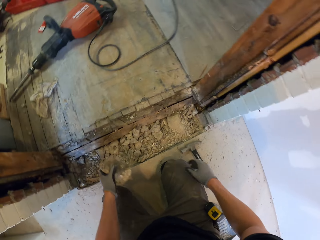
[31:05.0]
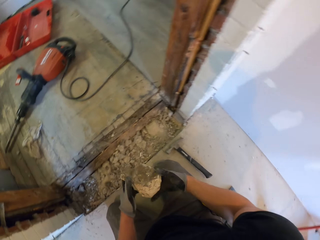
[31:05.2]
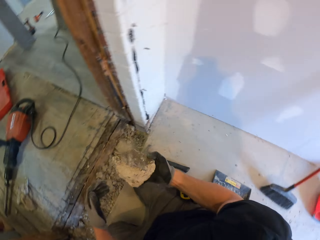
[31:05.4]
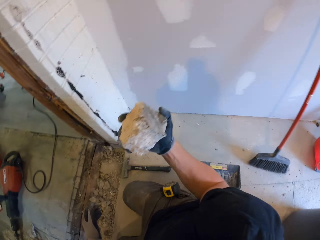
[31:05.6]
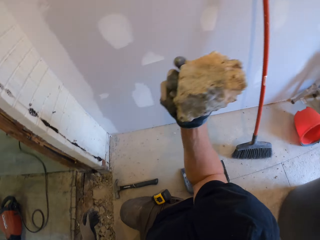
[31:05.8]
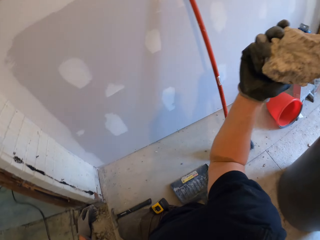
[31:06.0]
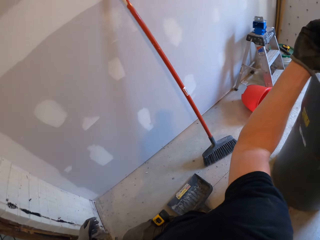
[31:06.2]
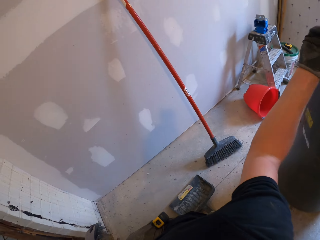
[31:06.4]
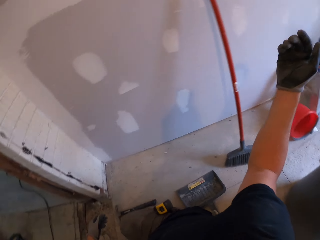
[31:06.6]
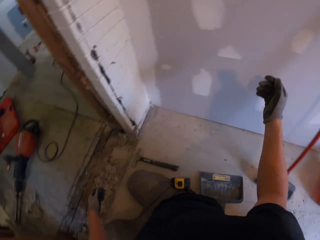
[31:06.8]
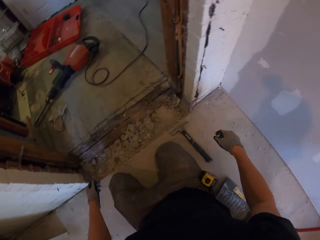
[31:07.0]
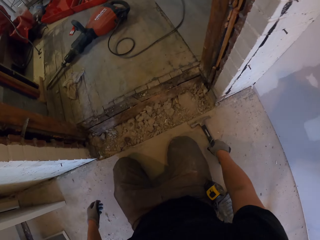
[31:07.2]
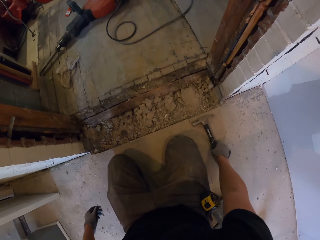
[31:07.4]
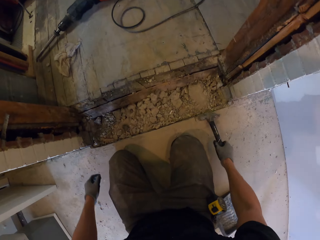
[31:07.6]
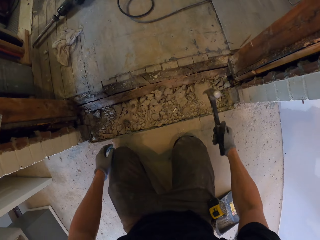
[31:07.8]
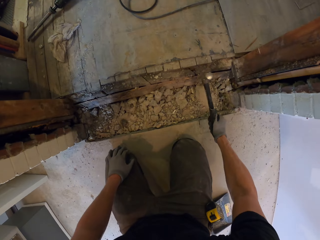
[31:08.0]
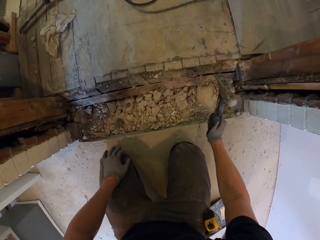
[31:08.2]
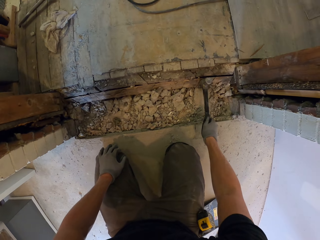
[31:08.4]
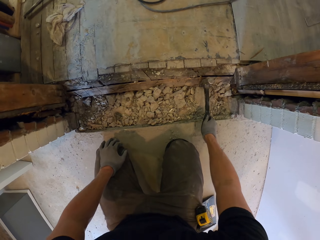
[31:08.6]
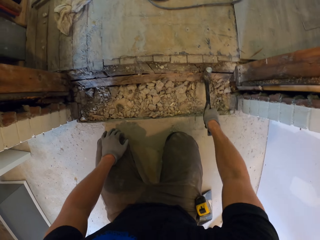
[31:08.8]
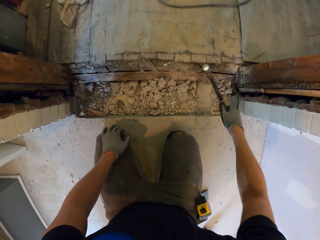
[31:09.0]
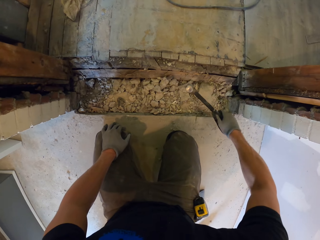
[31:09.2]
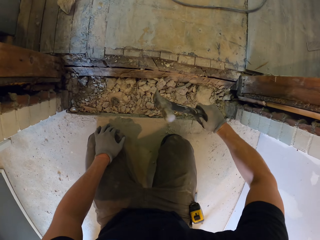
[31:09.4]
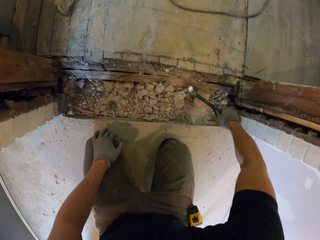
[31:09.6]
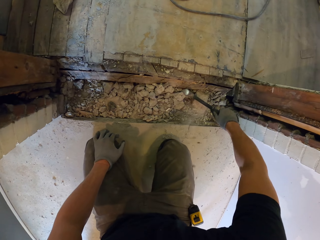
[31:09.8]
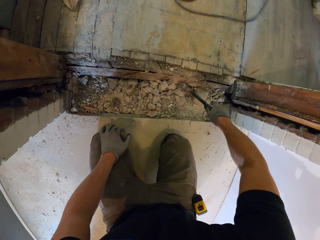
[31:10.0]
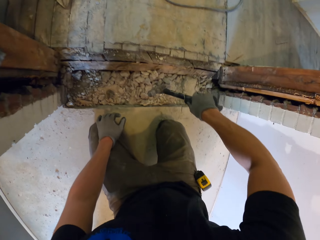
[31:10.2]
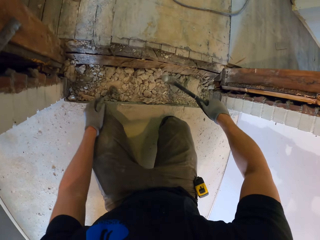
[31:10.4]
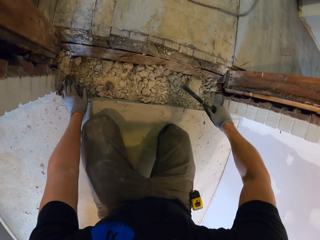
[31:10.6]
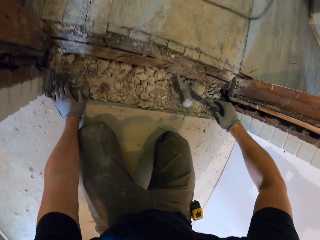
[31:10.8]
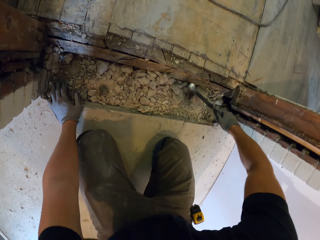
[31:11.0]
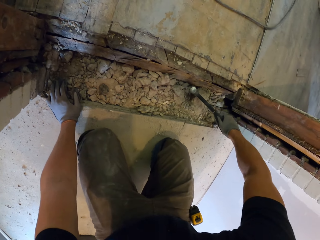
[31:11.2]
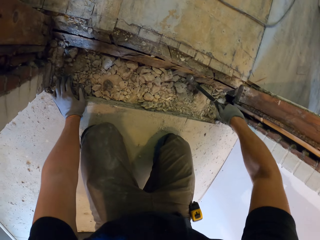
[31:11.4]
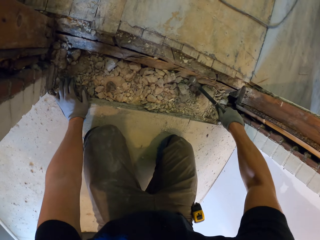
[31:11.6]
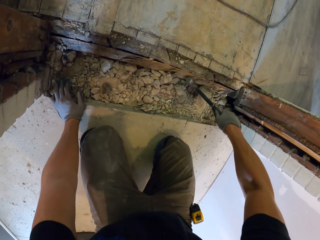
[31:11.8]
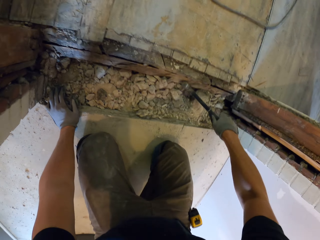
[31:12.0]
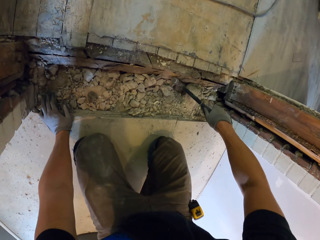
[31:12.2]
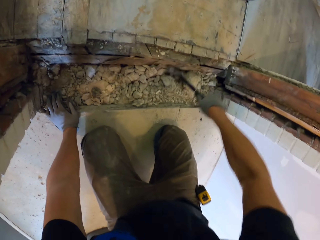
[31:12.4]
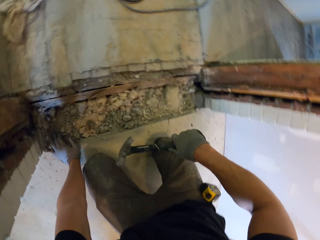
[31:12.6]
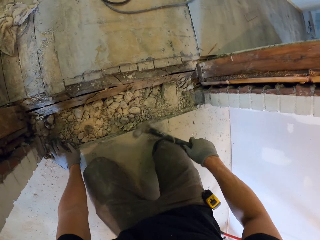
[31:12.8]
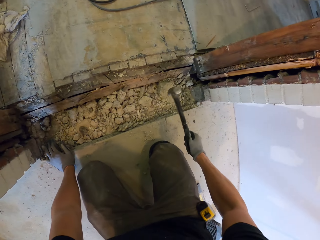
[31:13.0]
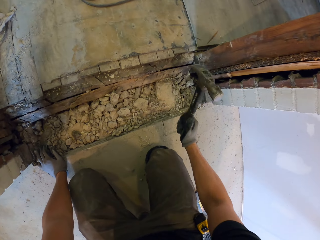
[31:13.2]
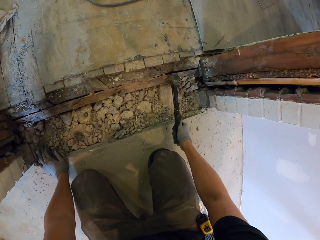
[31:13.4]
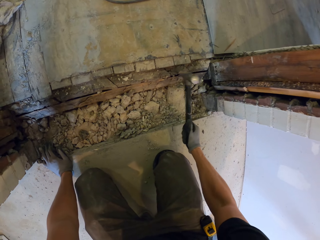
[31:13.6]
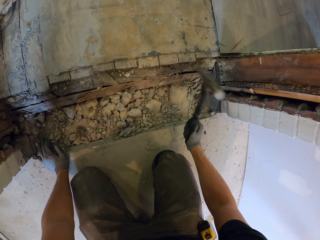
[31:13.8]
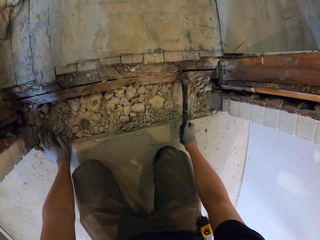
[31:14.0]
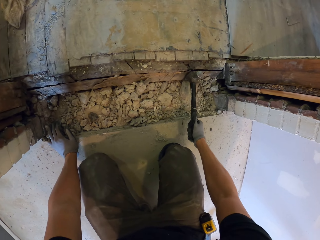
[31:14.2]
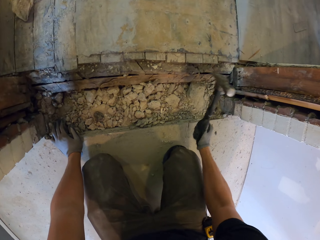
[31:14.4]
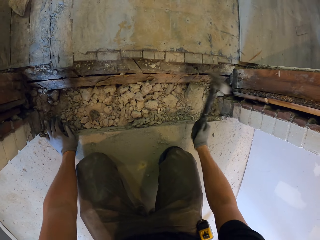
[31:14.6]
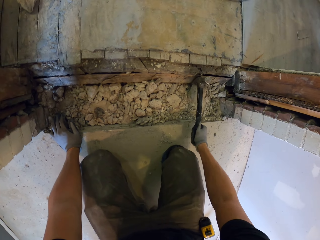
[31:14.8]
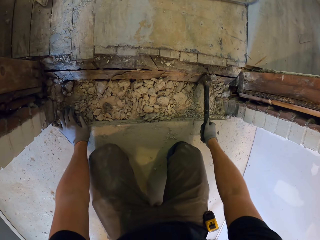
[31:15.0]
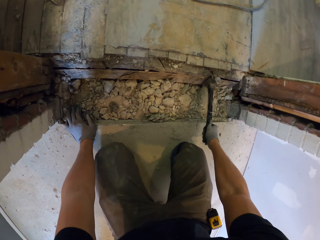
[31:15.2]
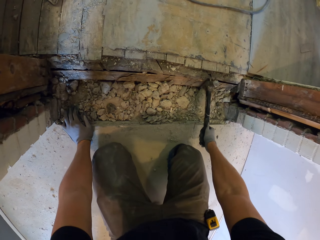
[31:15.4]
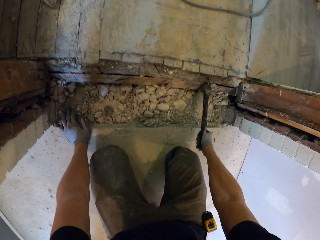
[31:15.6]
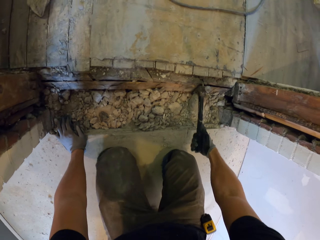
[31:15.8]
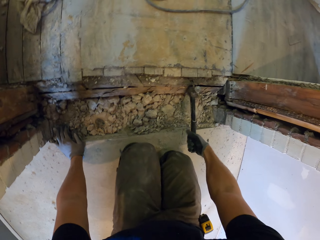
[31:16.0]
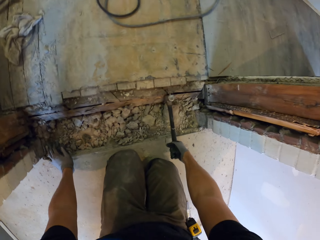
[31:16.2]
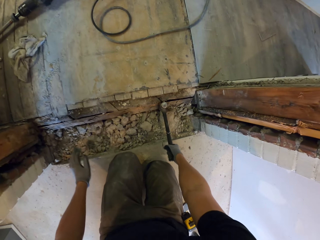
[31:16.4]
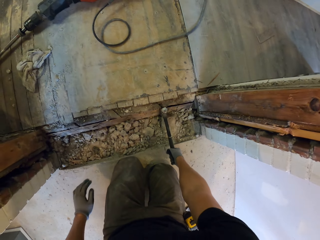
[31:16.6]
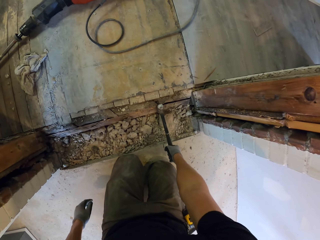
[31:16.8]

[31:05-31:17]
The camera wearer puts the concrete in the bin. They take the concrete and put the hammer on the floor. They throw the concrete in the dustbin. They pick up the hammer. They hammer the concrete. They remove the concrete with the hammer.

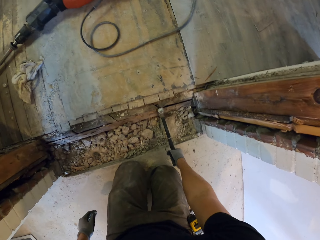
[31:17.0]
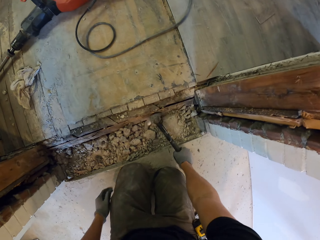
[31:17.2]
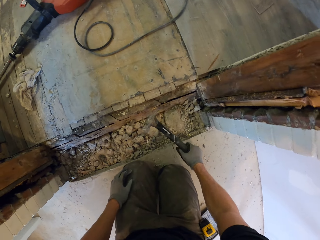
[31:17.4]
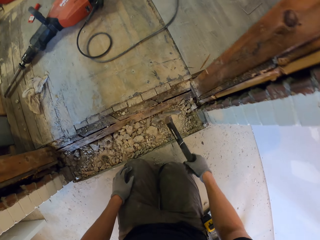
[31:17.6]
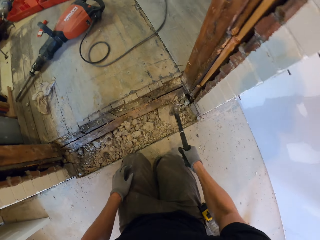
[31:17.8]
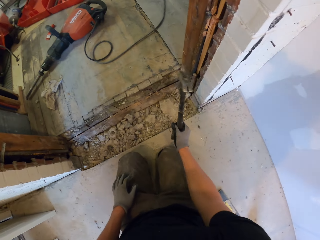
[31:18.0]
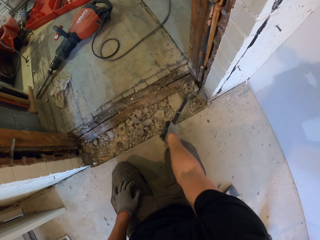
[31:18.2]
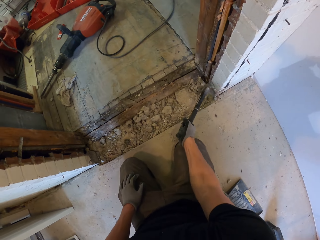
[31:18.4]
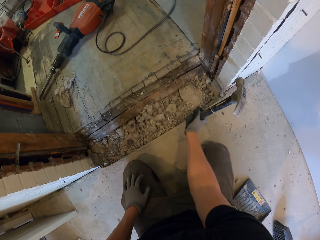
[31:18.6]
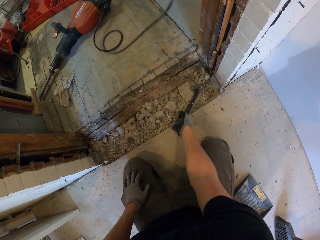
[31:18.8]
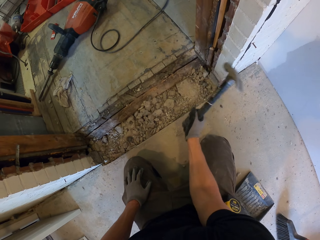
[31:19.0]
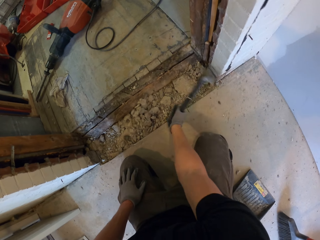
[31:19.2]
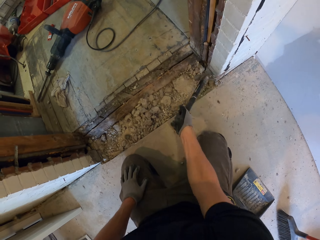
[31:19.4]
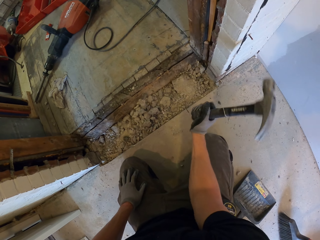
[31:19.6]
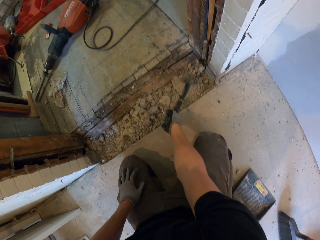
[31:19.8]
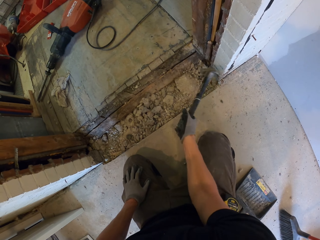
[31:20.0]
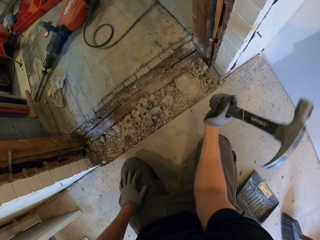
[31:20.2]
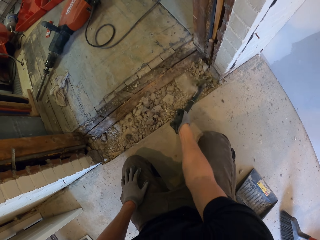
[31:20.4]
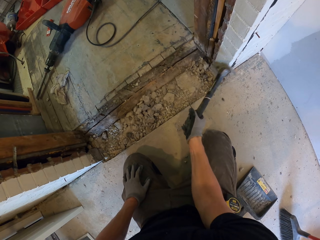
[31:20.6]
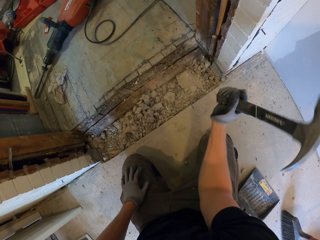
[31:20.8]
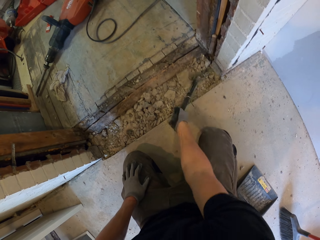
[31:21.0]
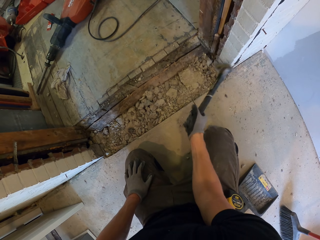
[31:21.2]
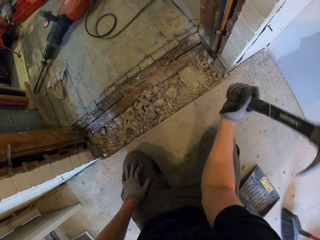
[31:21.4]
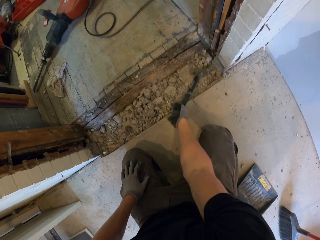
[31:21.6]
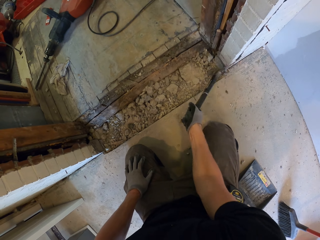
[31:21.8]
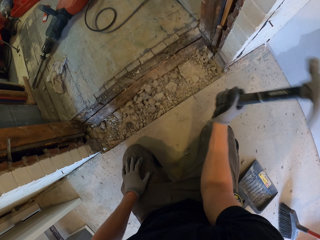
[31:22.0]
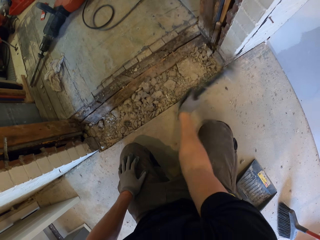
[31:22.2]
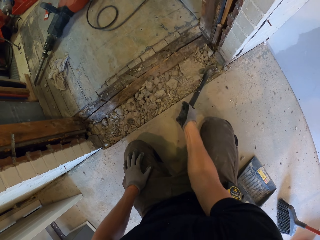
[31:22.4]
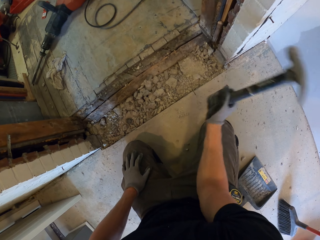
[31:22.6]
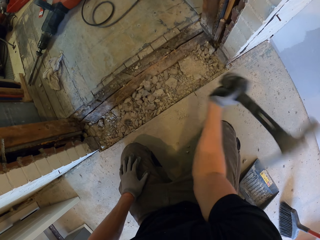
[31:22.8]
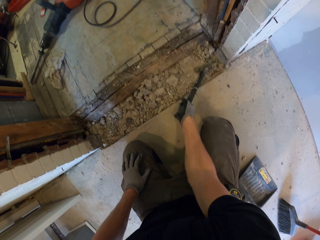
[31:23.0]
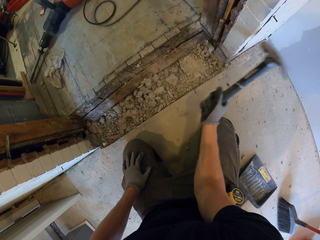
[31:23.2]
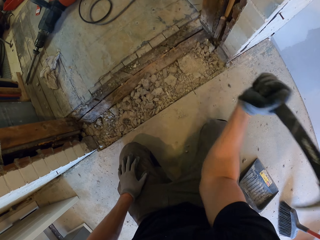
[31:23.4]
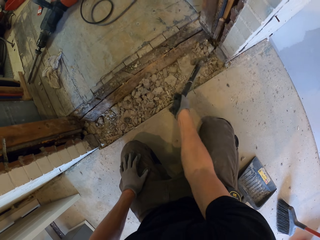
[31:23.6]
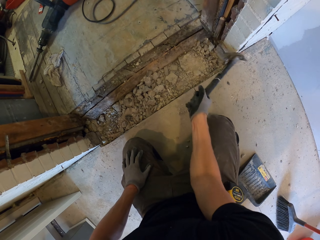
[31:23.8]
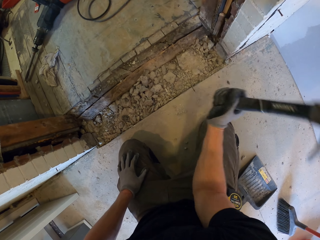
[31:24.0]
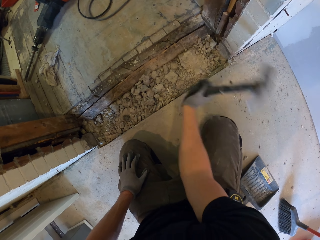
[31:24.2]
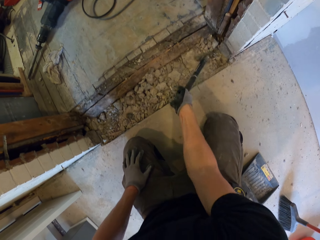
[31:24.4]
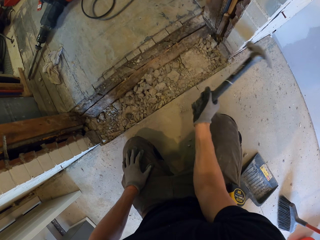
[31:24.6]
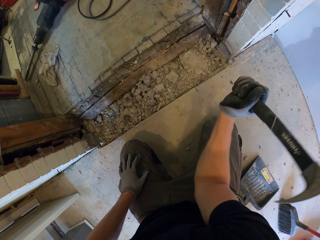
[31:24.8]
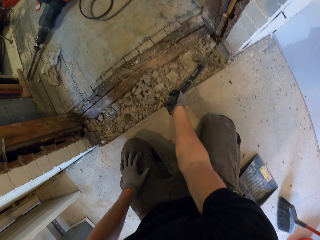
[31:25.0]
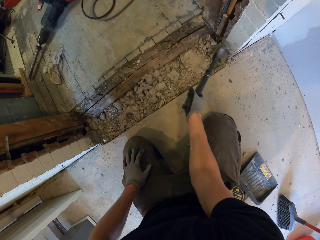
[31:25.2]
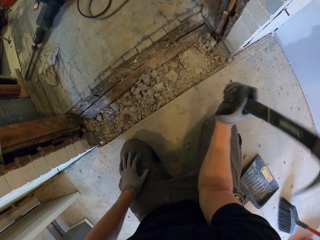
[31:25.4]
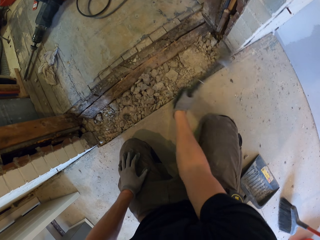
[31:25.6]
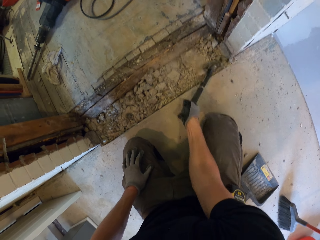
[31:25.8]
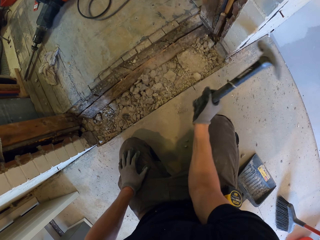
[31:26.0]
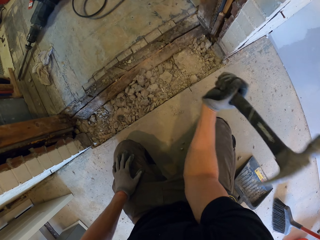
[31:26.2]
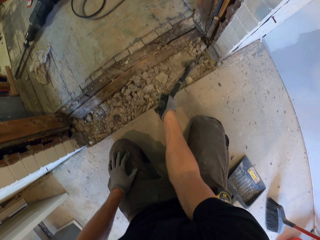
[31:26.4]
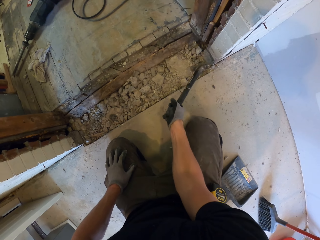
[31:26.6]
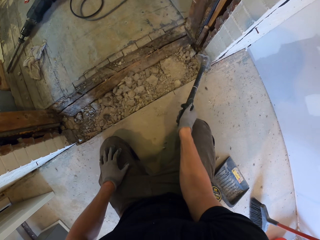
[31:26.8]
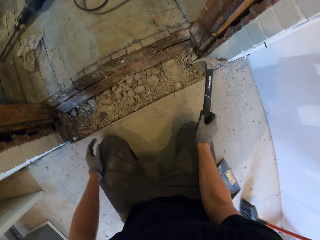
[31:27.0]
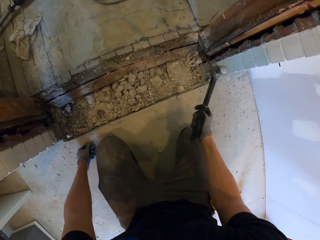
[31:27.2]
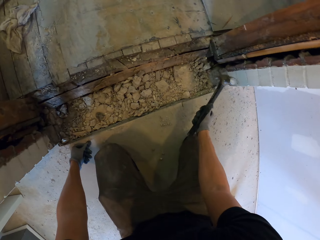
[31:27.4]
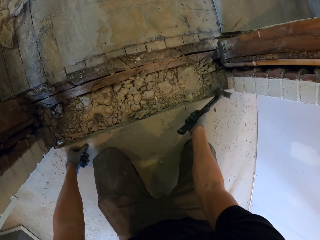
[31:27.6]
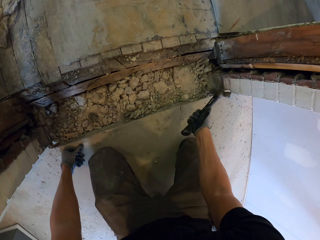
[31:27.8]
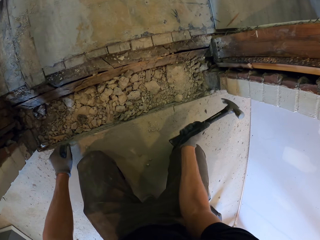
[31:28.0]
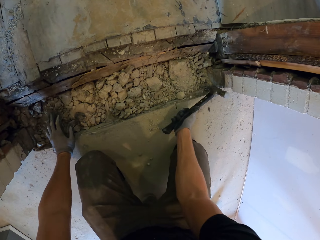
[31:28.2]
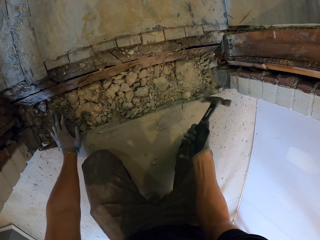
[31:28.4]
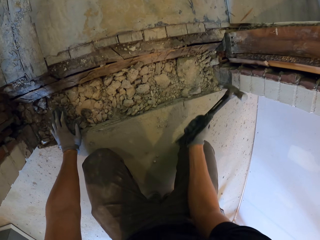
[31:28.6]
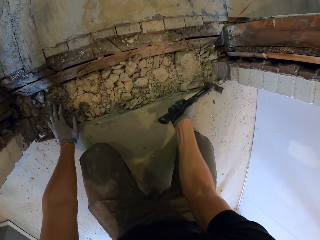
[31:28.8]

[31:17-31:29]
The camera wearer breaks the concrete with a hammer.
